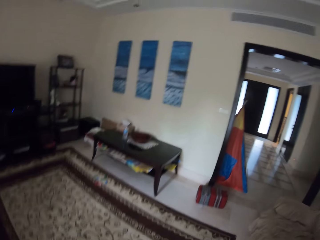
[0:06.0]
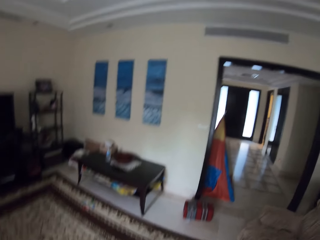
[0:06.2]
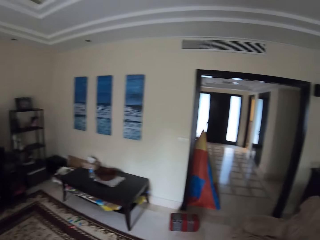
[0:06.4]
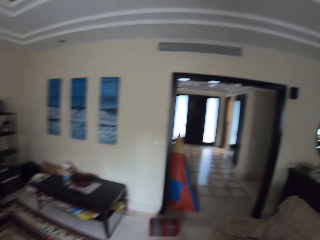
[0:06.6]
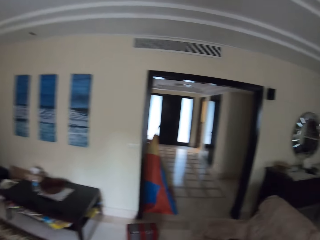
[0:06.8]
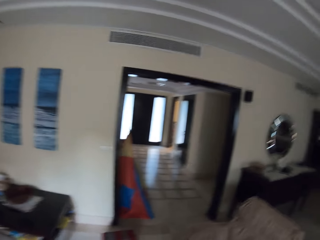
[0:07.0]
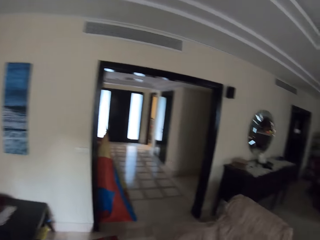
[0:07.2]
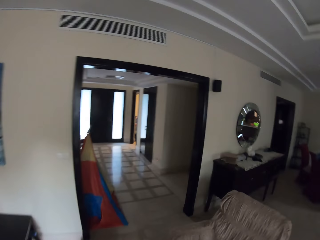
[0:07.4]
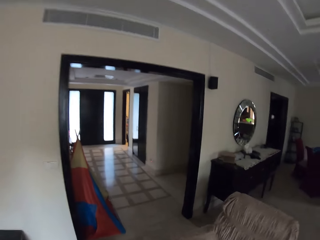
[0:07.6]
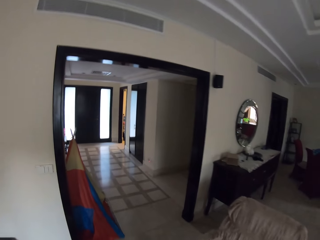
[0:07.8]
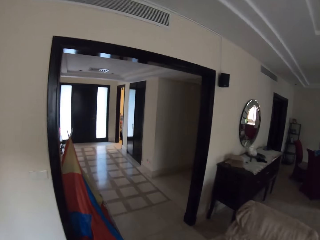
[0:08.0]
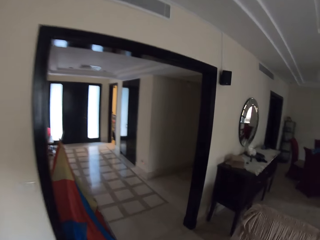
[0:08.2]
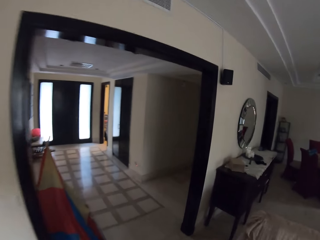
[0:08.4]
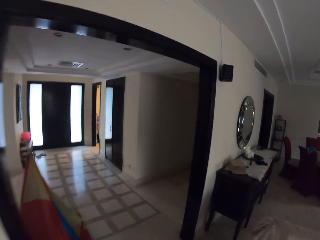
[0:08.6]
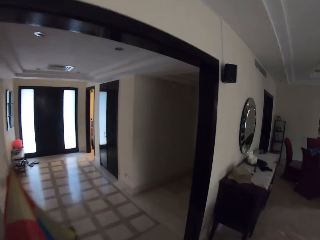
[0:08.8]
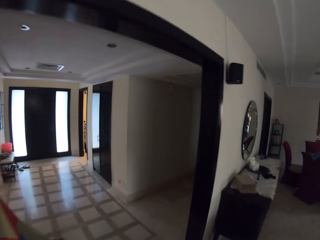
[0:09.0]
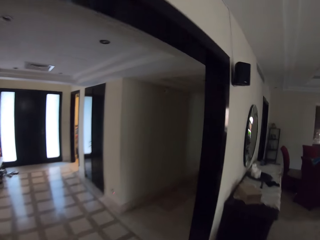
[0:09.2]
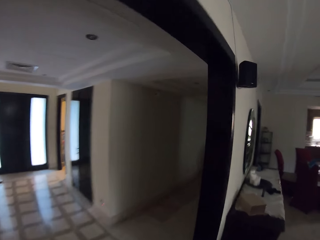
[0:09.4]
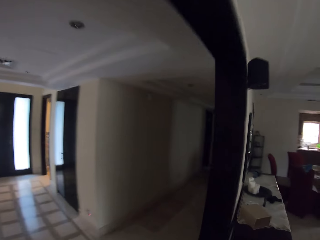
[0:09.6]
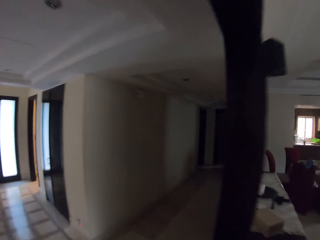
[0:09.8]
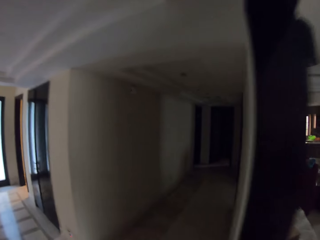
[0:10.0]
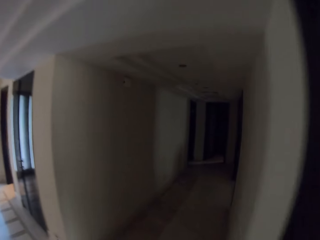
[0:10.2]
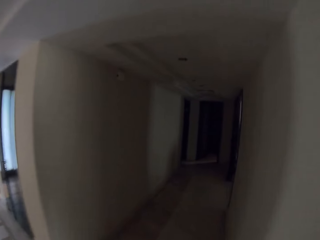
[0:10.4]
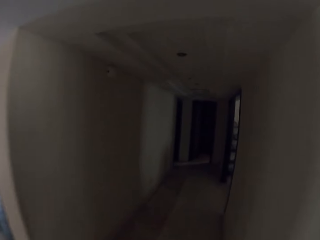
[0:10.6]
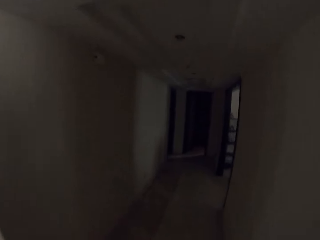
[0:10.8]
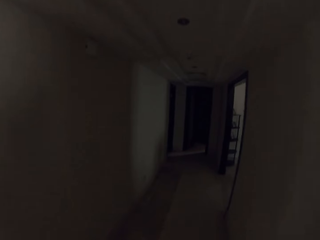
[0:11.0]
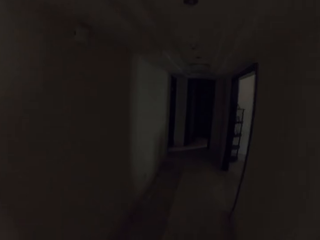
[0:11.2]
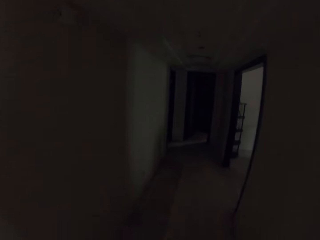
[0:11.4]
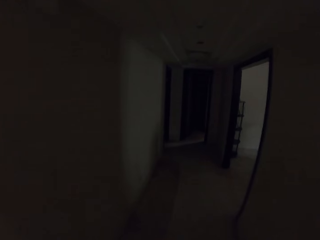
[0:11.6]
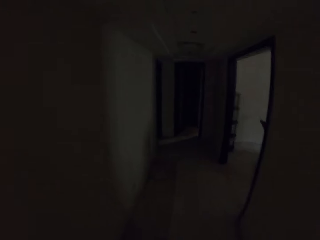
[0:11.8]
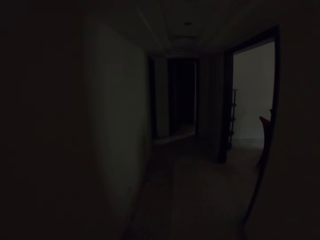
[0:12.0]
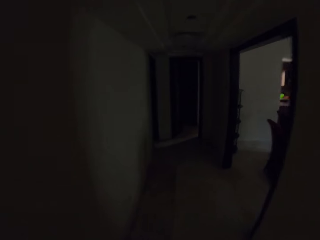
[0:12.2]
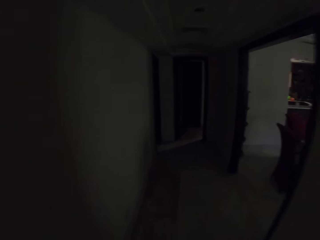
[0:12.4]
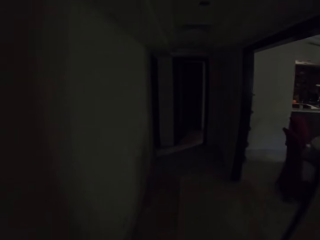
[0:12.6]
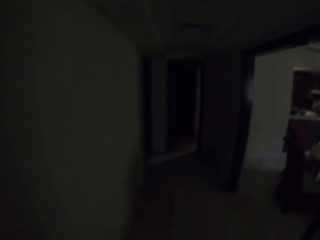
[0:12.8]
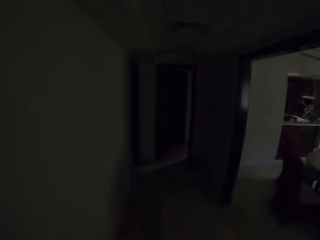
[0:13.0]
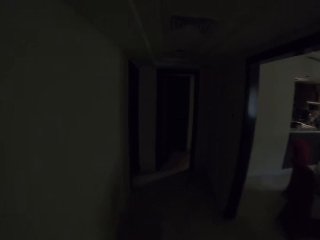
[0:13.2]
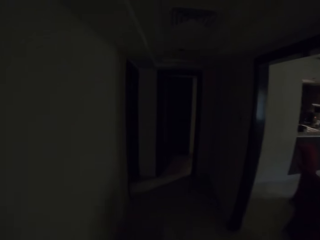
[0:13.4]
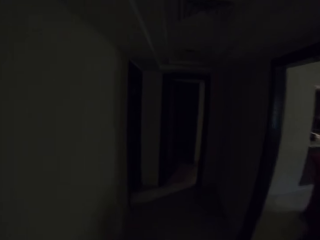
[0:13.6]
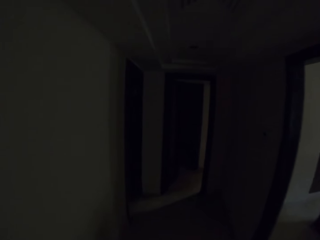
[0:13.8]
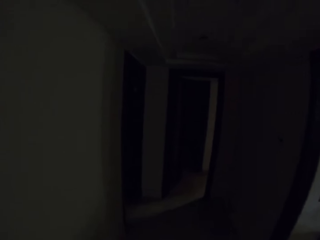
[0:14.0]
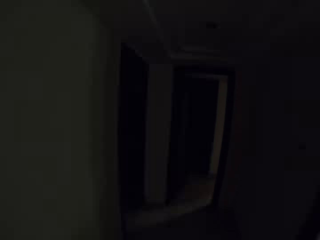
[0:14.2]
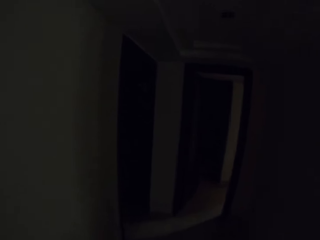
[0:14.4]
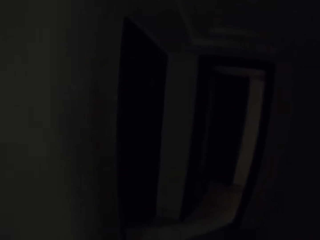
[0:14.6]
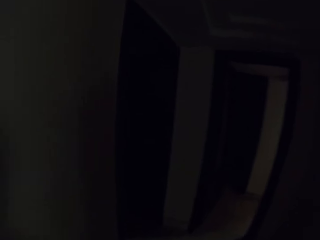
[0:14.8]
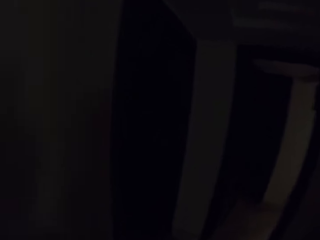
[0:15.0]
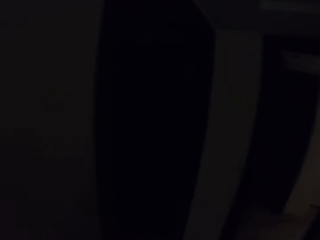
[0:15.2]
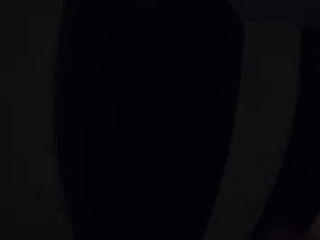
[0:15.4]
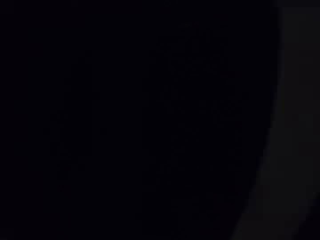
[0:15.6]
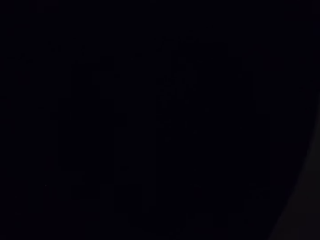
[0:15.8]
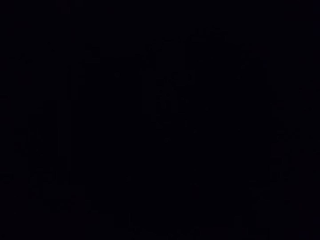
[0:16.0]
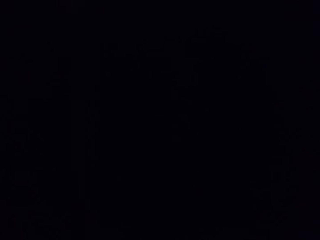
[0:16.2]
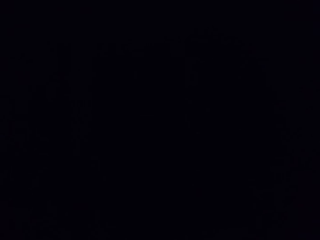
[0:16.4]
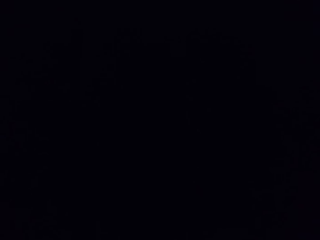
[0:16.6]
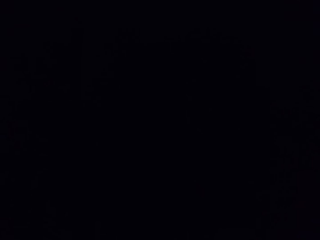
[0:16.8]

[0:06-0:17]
The camera wearer walks in an apartment.

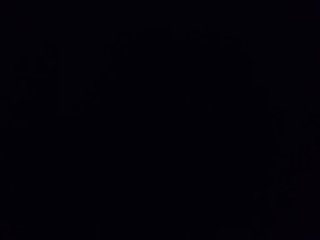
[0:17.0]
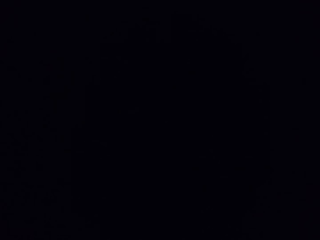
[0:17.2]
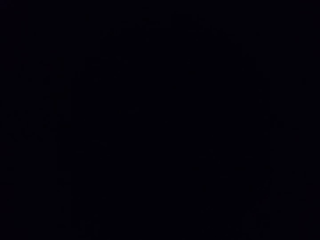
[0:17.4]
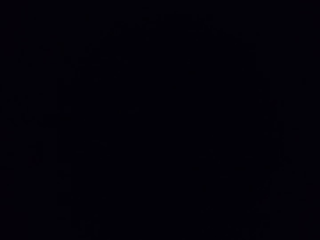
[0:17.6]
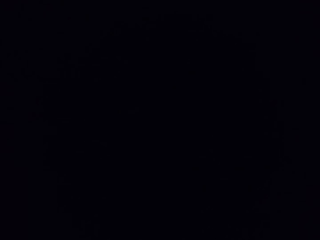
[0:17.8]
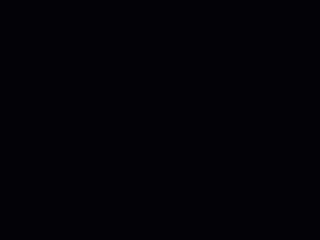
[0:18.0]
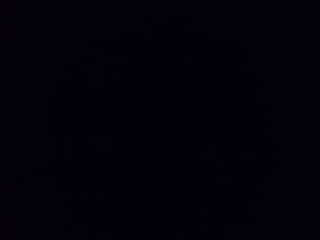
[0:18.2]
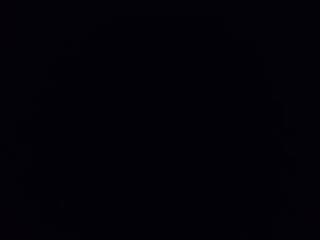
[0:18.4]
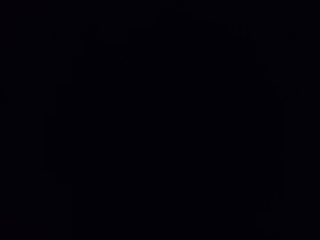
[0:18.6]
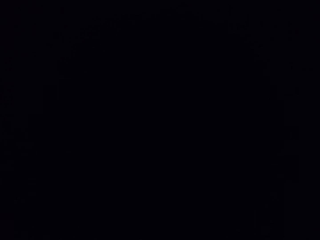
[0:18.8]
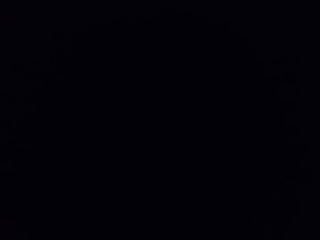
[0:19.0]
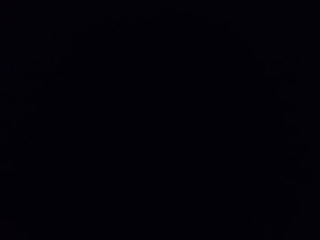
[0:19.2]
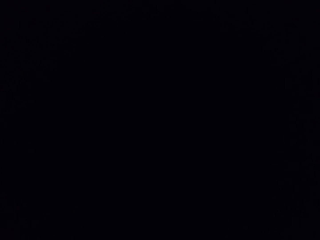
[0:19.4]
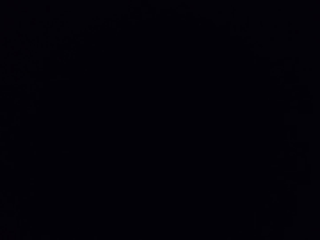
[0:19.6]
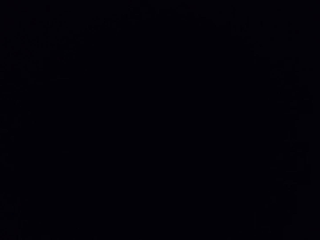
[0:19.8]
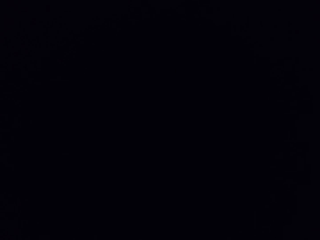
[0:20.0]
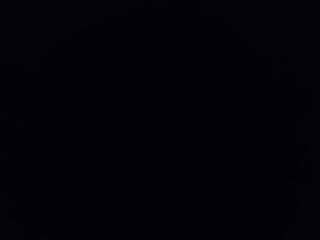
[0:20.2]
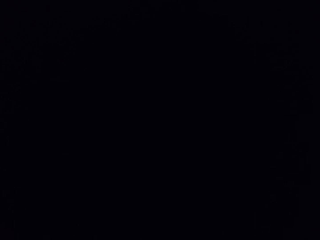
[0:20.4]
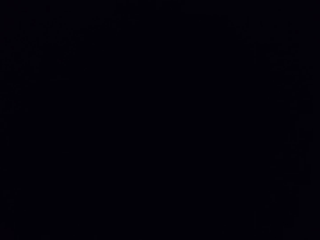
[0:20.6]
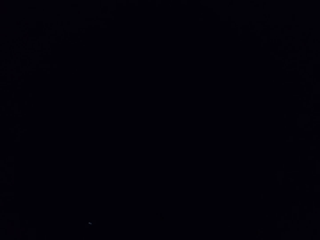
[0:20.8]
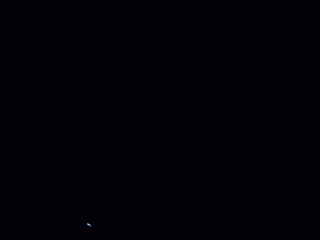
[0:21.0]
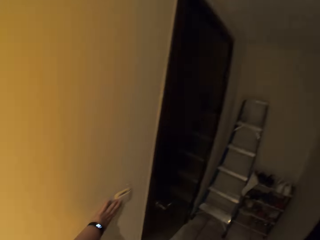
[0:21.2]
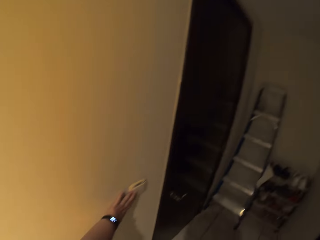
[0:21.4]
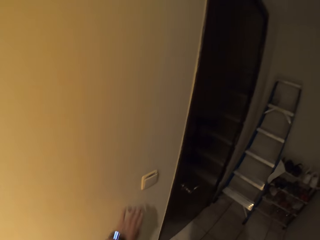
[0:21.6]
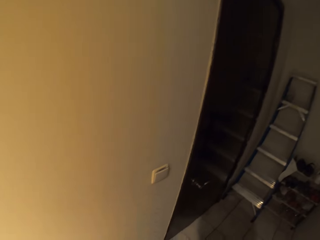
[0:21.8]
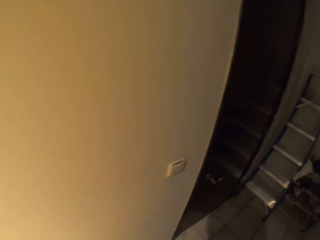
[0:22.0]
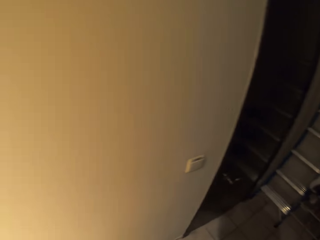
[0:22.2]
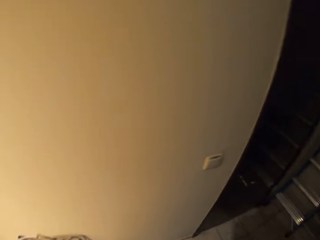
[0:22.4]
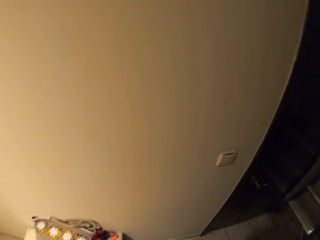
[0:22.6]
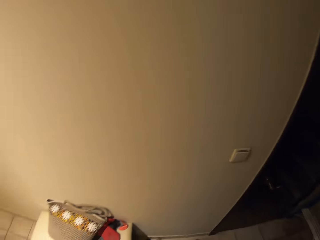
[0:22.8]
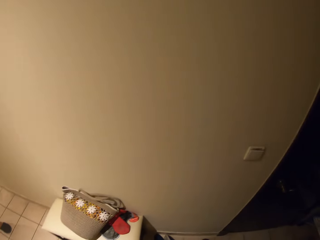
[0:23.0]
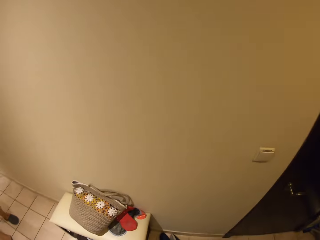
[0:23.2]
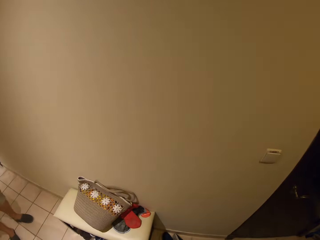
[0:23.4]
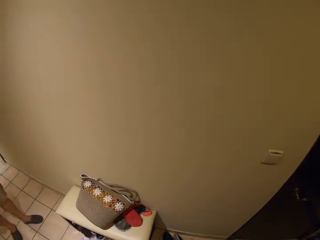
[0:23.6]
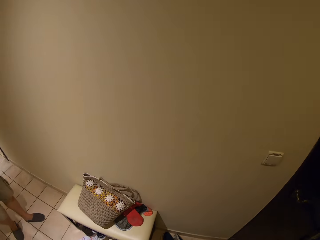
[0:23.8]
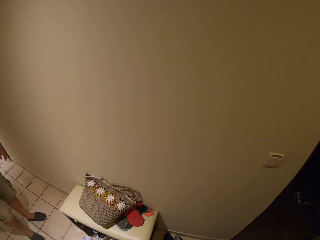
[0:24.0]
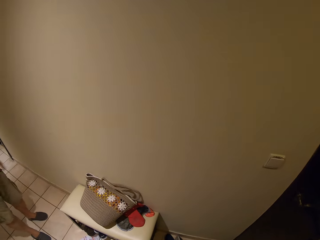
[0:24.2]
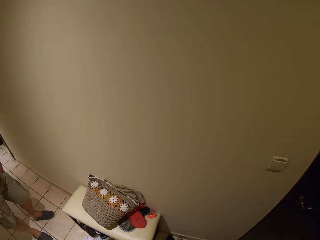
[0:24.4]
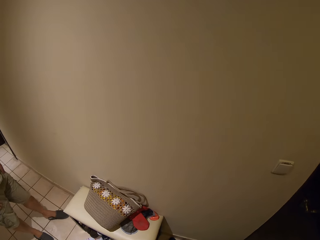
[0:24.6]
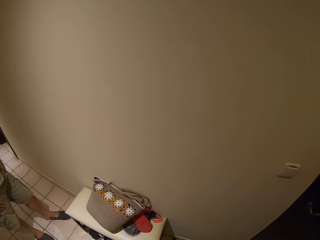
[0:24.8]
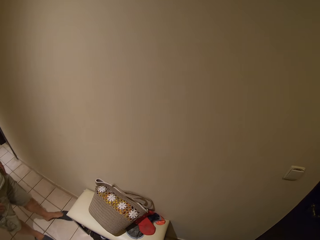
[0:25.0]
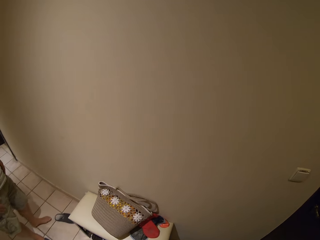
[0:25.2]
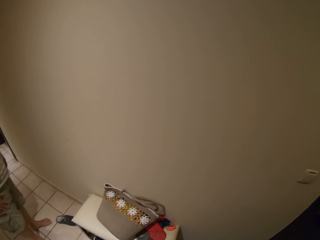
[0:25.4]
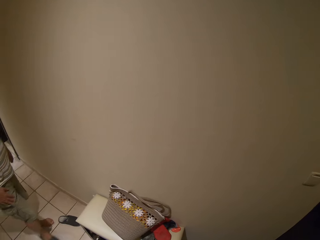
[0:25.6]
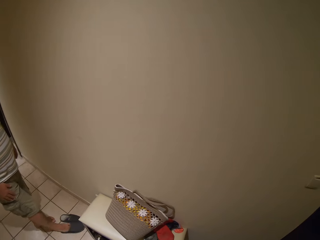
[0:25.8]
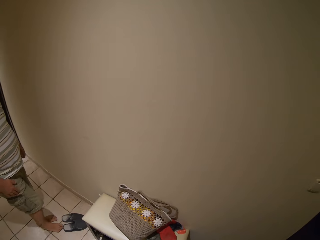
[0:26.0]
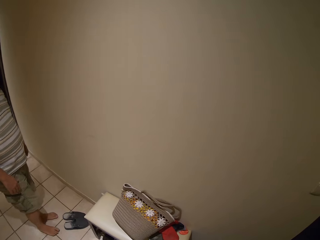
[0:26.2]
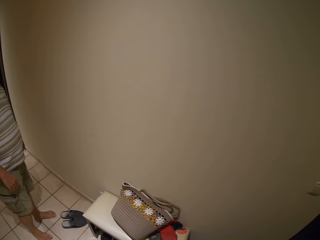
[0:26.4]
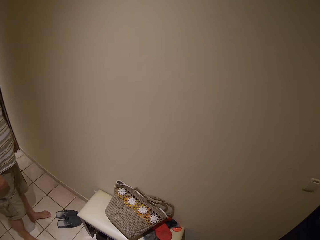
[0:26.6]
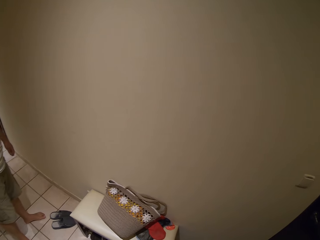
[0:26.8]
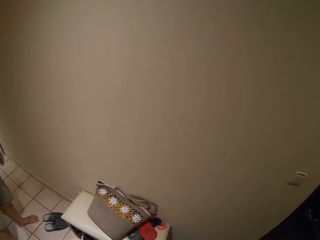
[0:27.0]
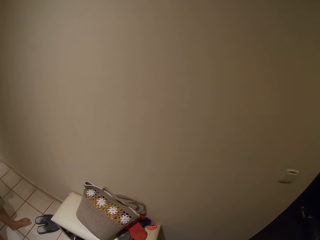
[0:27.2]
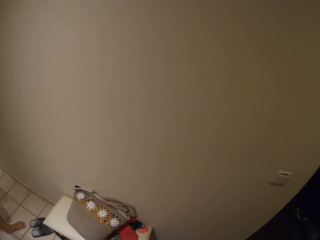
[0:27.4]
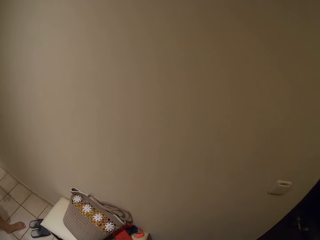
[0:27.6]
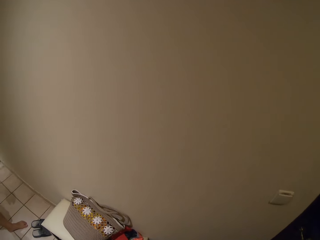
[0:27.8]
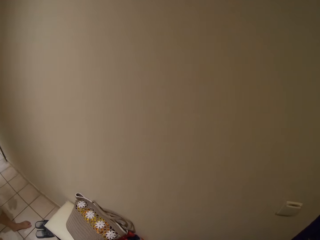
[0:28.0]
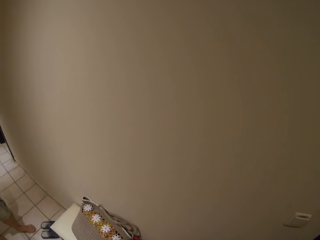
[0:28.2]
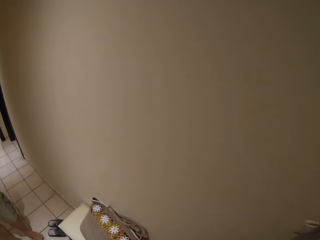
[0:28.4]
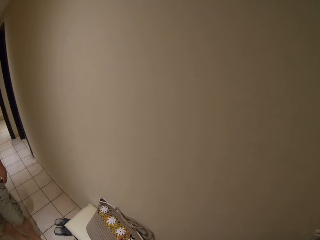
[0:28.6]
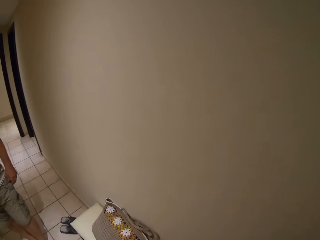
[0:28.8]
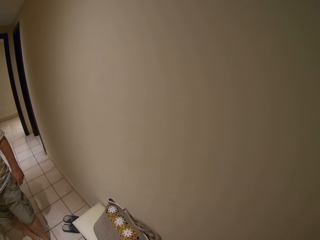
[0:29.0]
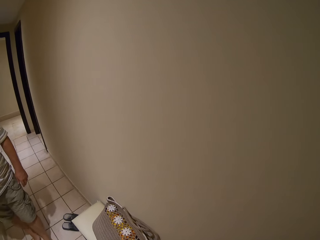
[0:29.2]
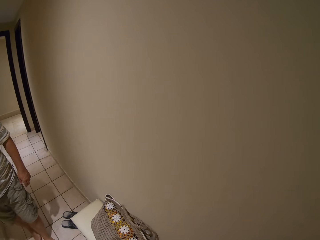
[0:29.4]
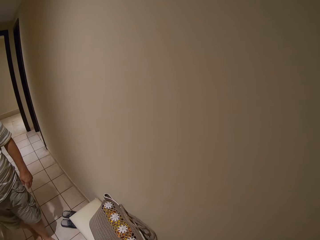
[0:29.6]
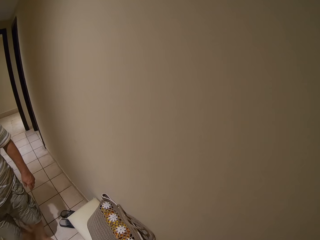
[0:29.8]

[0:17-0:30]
The camera wearer switches on the lights. A person removes sandals.
